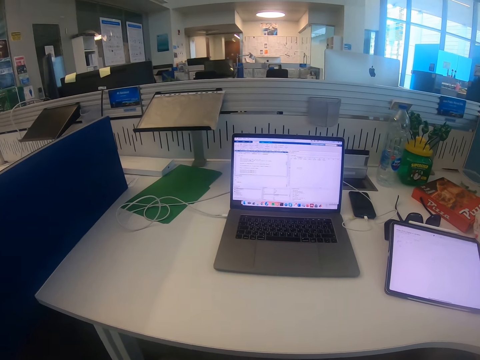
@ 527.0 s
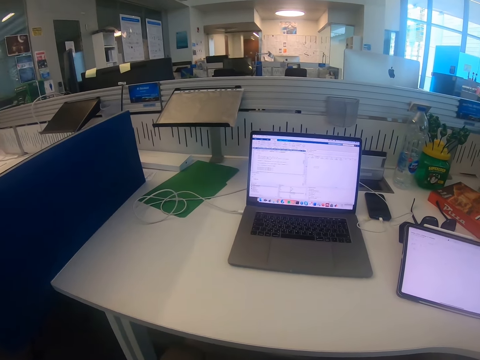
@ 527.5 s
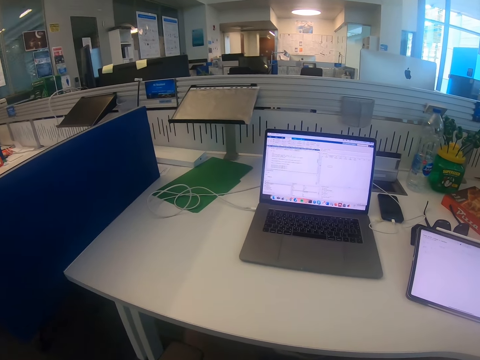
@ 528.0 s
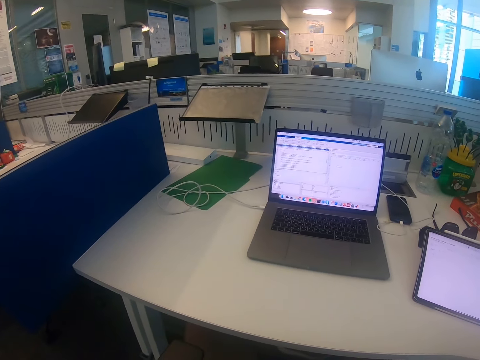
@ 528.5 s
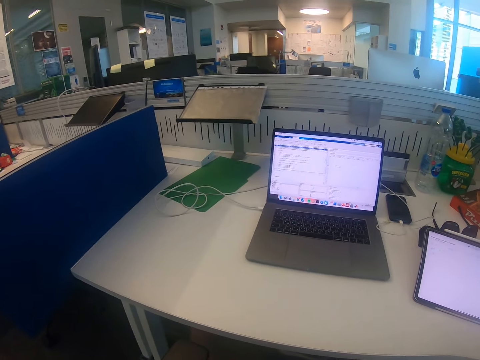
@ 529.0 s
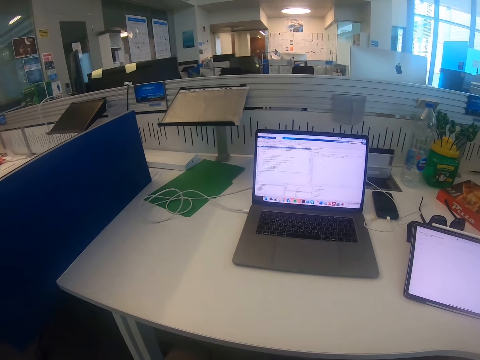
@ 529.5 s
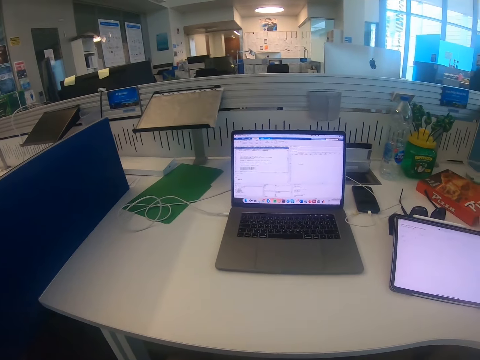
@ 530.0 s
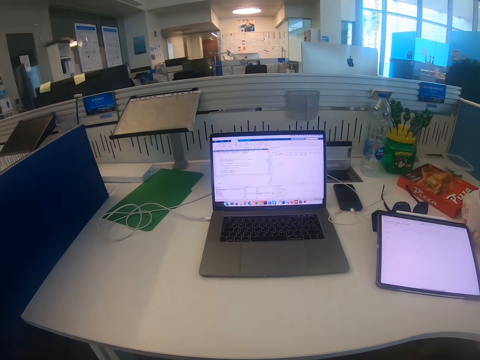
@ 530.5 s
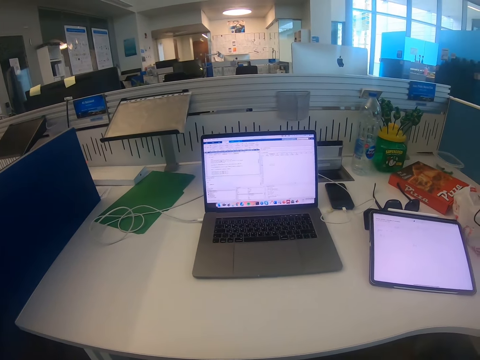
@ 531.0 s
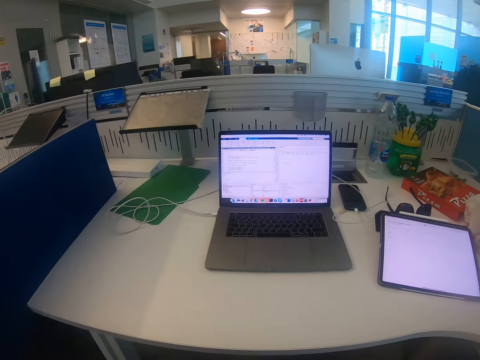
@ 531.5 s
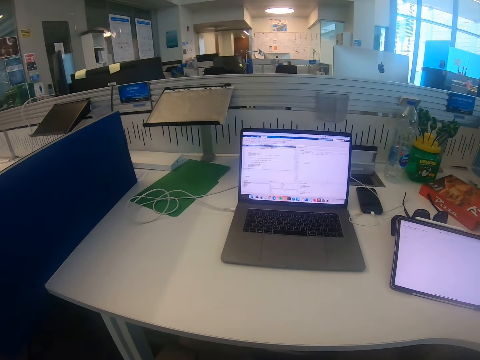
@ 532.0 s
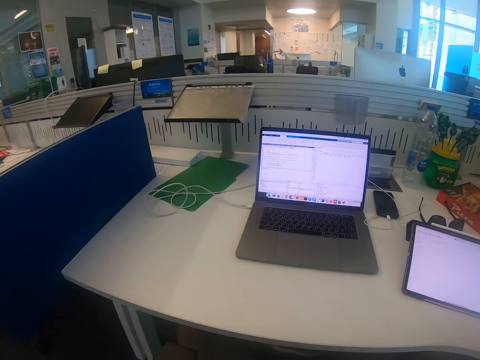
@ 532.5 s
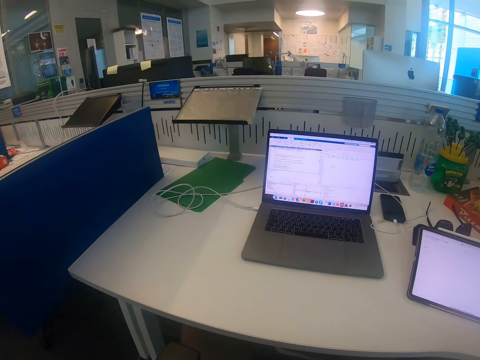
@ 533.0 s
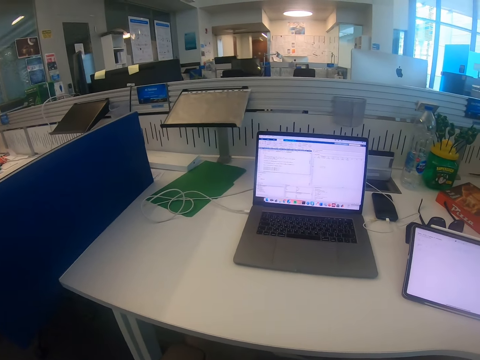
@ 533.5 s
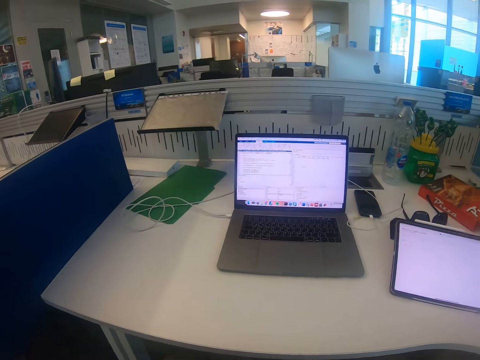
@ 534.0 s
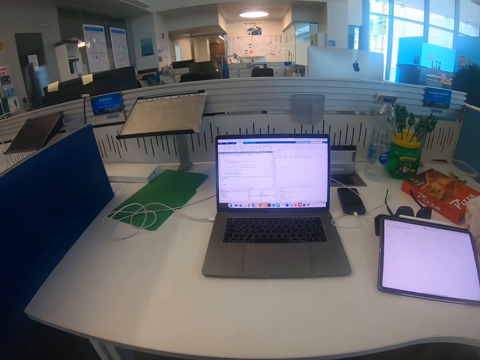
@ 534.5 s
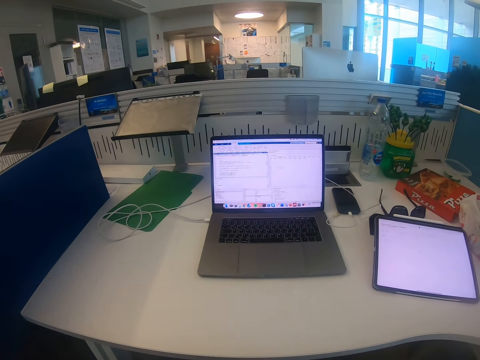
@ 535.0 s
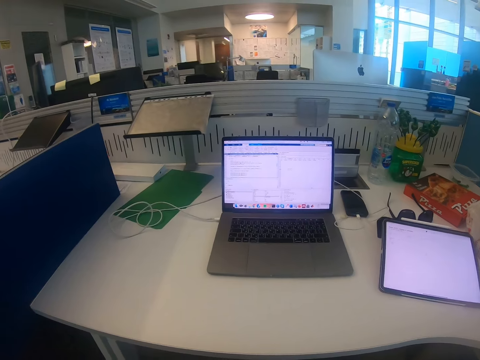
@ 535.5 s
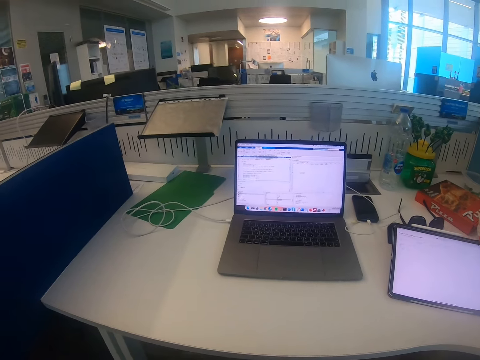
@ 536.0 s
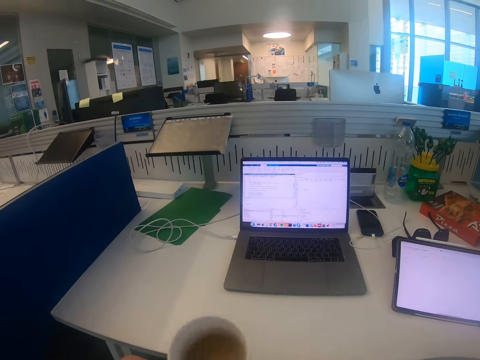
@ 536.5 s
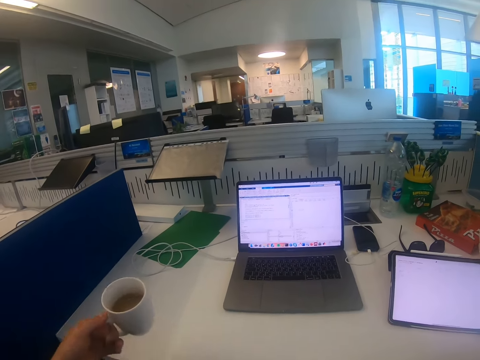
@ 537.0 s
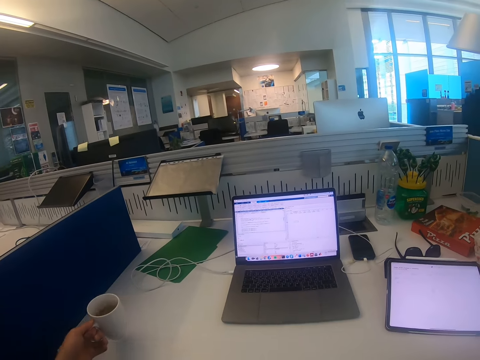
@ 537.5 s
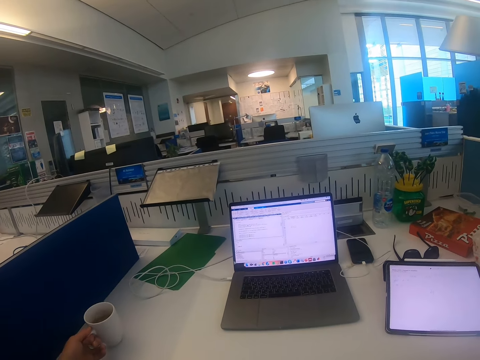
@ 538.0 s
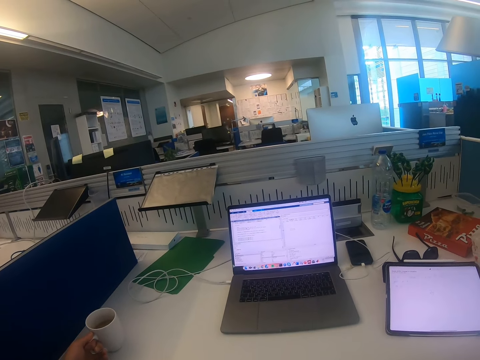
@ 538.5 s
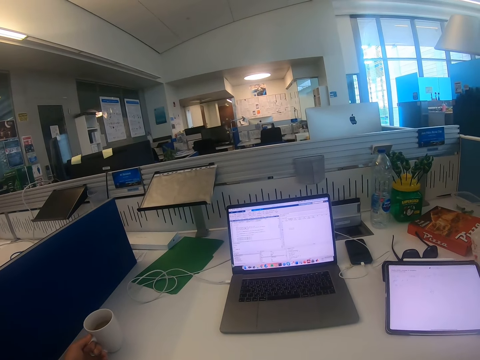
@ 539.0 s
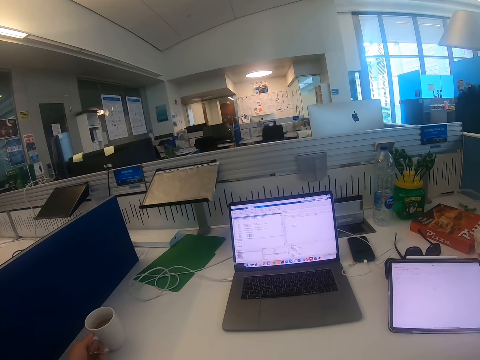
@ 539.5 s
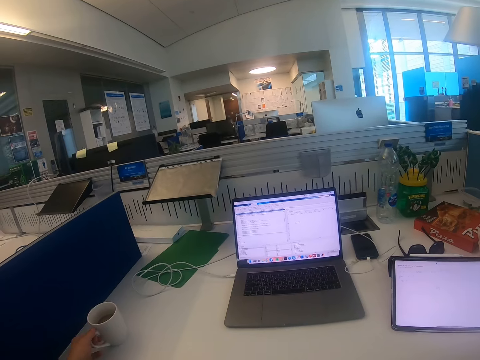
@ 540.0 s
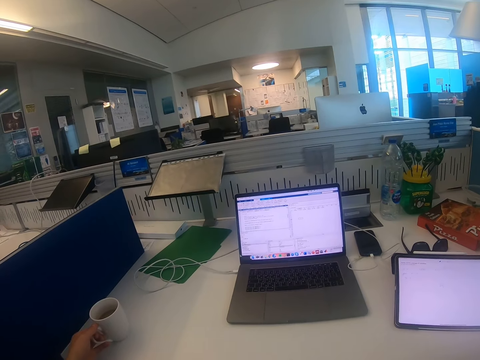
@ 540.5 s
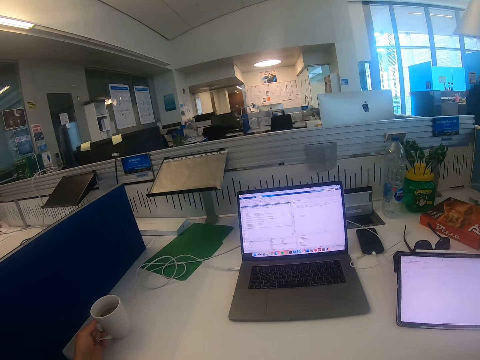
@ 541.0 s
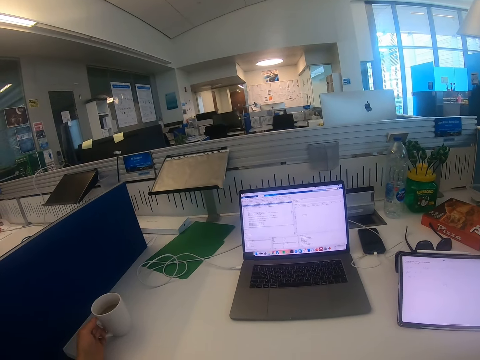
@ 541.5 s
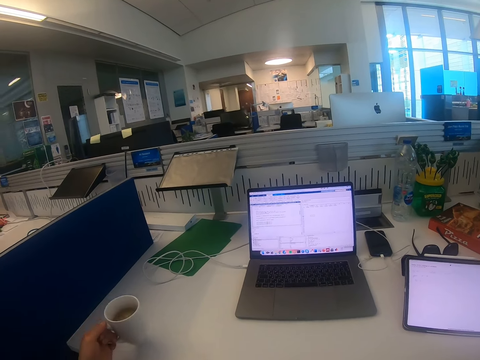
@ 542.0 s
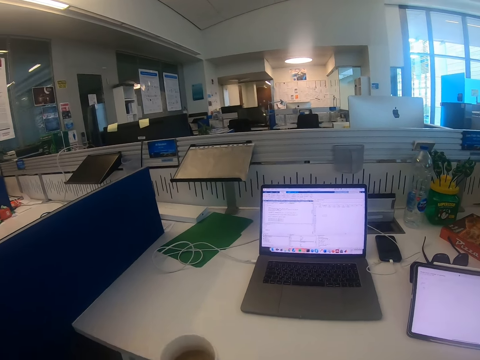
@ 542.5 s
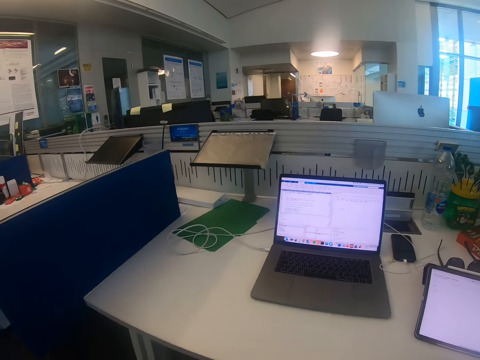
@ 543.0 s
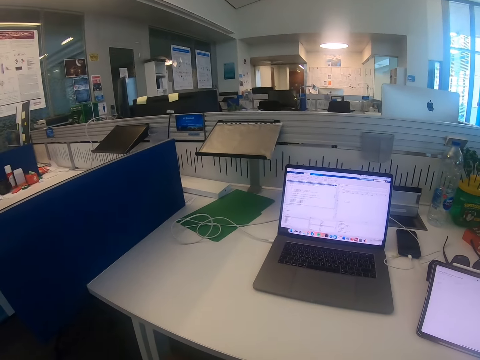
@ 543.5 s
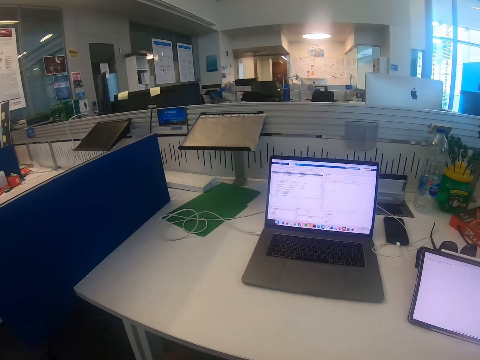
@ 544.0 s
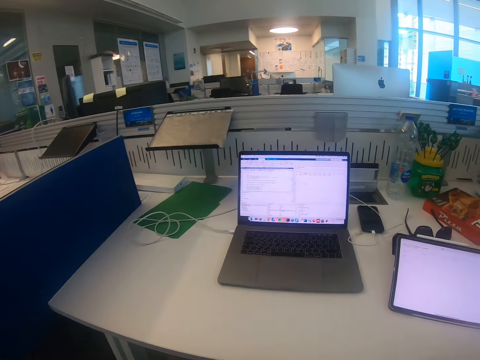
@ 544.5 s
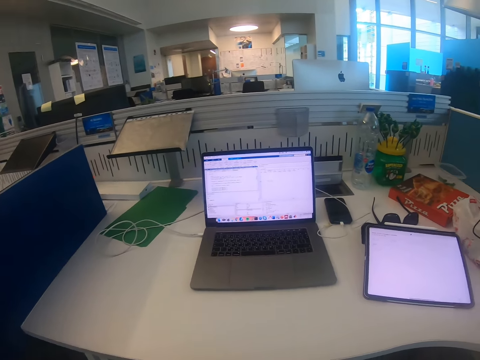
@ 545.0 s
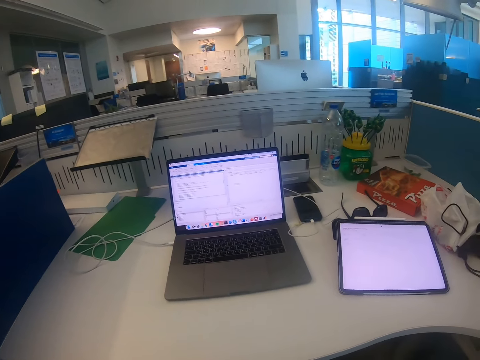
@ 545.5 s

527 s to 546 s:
The camera wearer places the cup on the desk. They lift the cup. They drink tea.

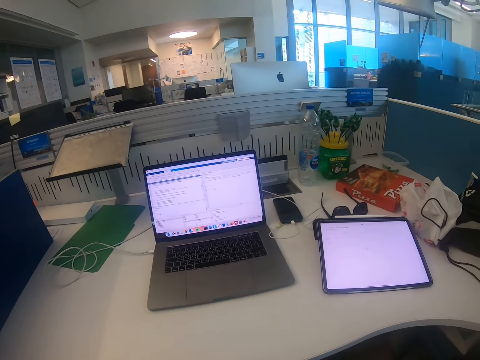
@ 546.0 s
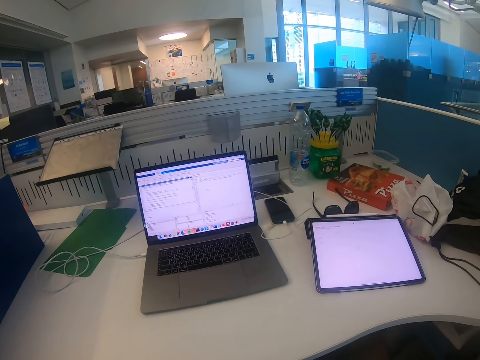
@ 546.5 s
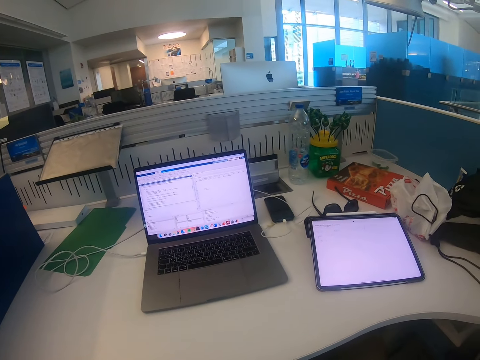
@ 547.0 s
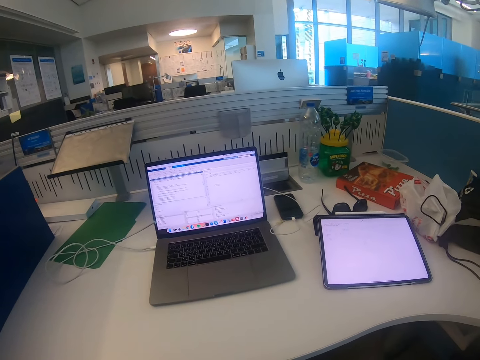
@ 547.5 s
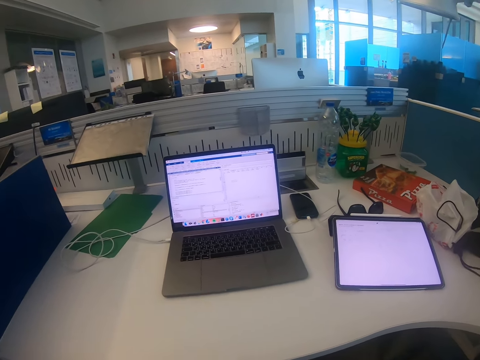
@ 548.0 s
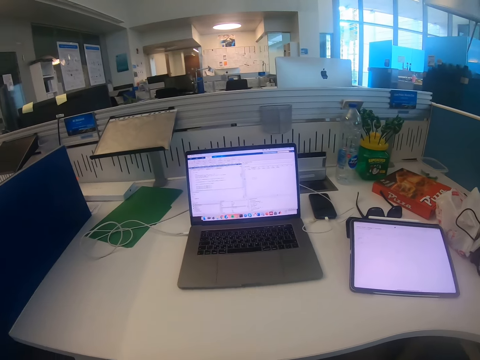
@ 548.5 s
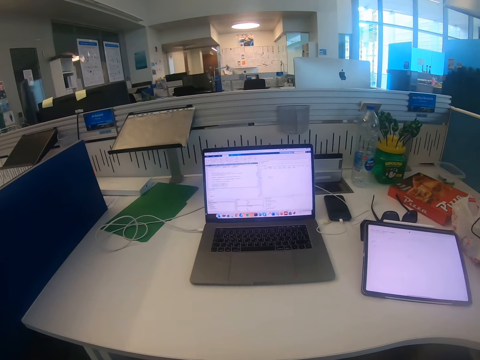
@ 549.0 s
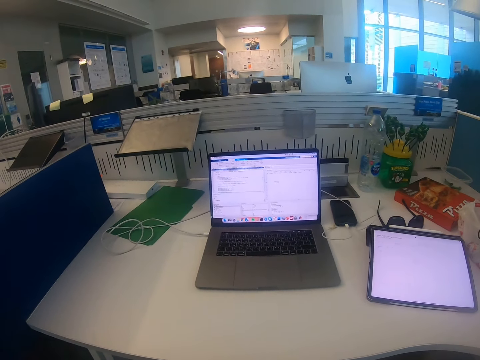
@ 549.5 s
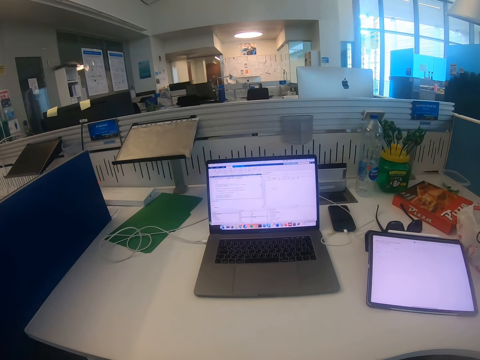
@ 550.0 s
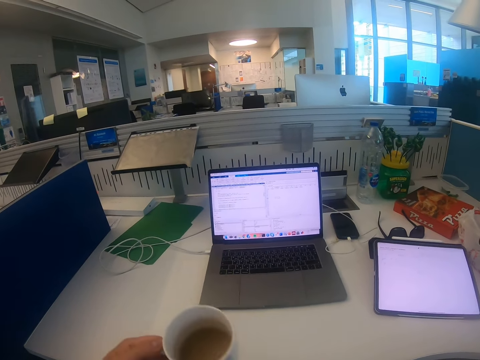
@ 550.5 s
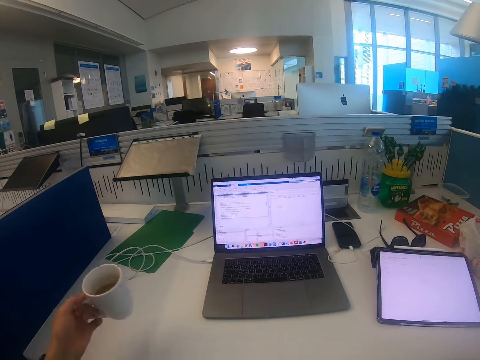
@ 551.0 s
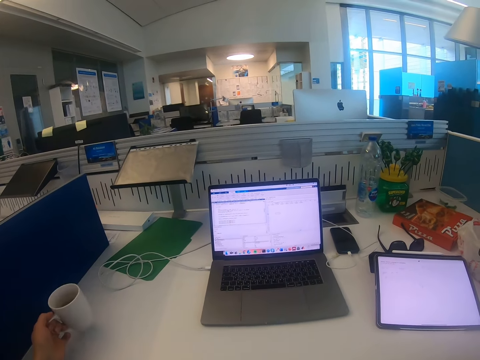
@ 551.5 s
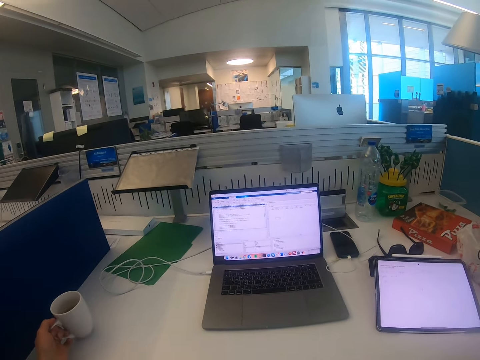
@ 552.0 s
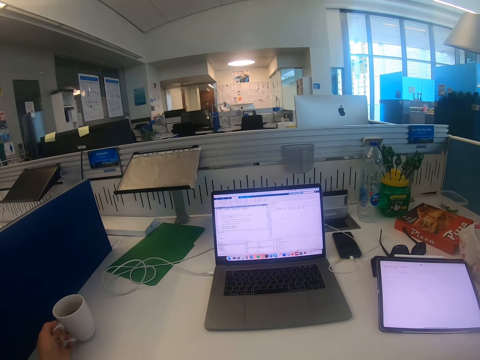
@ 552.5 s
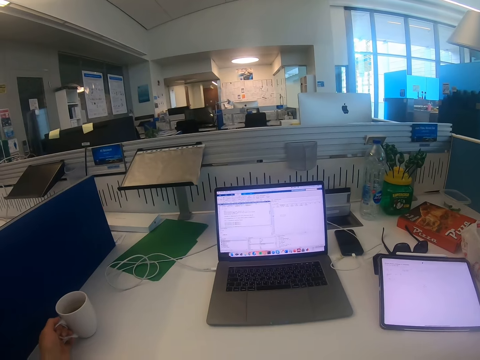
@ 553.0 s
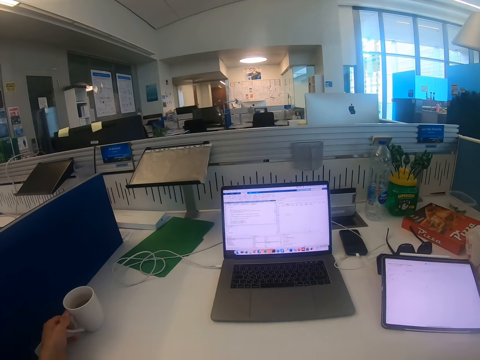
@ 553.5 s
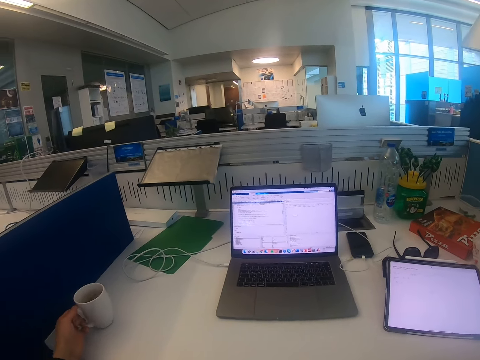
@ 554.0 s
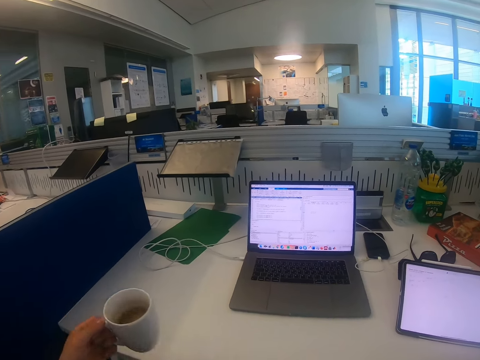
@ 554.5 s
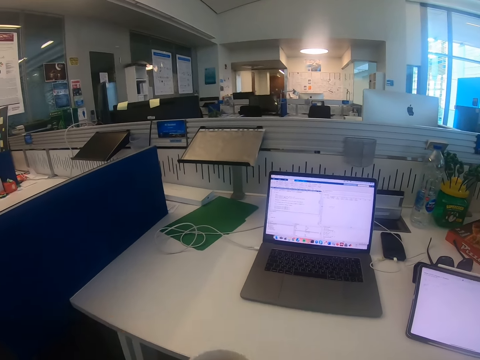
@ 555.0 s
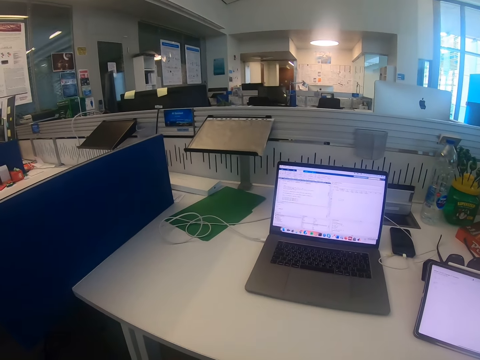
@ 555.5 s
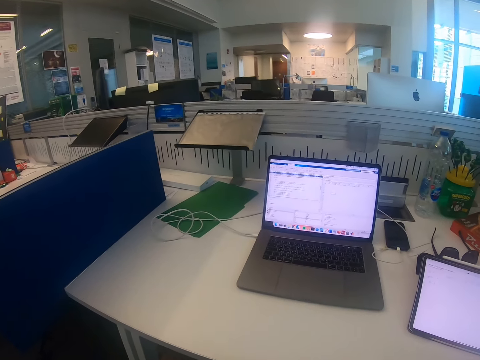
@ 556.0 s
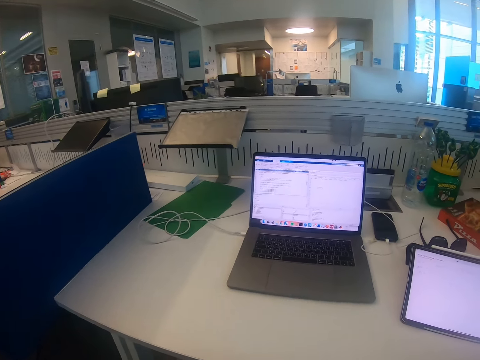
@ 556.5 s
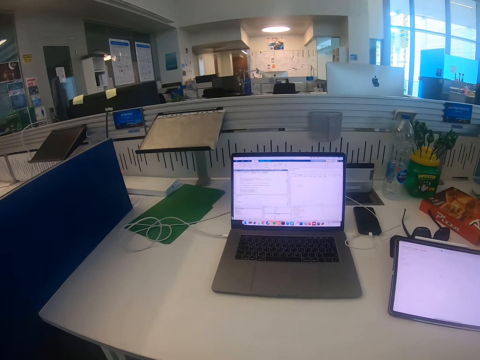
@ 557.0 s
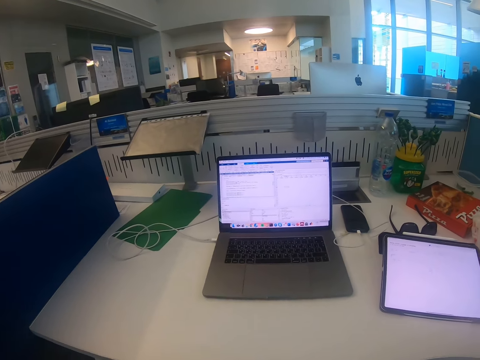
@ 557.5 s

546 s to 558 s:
The camera wearer places the cup on the desk. They lift the cup and drink from the cup.
